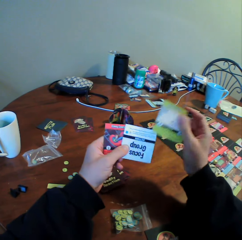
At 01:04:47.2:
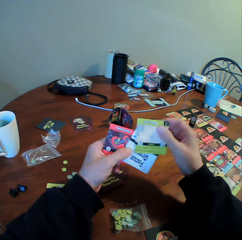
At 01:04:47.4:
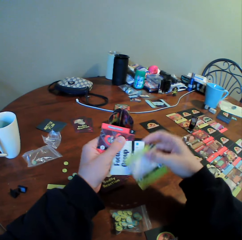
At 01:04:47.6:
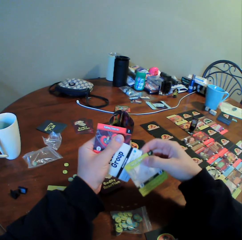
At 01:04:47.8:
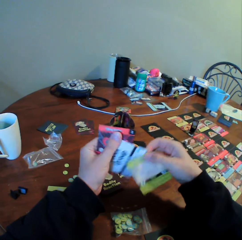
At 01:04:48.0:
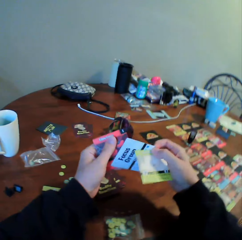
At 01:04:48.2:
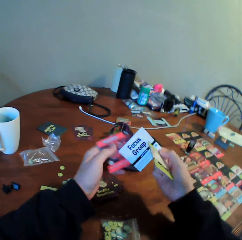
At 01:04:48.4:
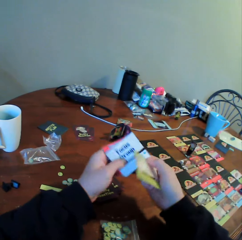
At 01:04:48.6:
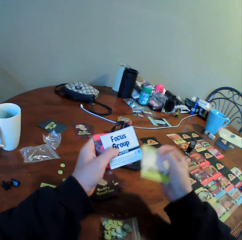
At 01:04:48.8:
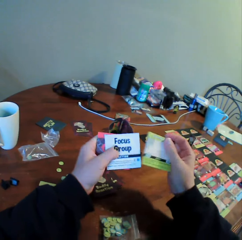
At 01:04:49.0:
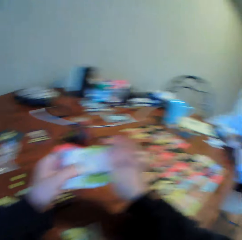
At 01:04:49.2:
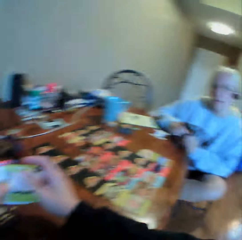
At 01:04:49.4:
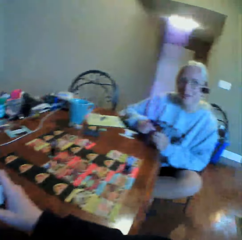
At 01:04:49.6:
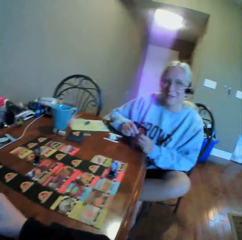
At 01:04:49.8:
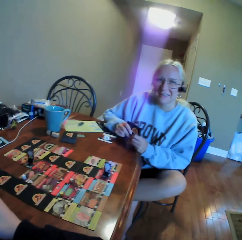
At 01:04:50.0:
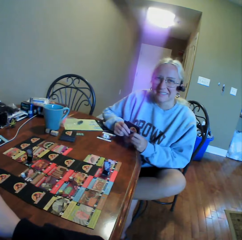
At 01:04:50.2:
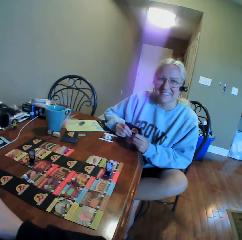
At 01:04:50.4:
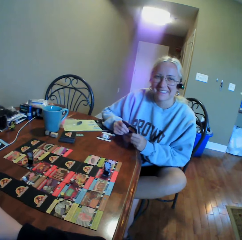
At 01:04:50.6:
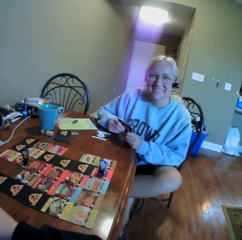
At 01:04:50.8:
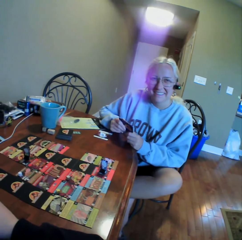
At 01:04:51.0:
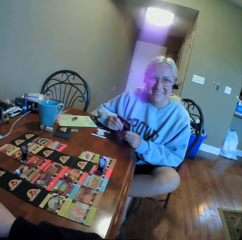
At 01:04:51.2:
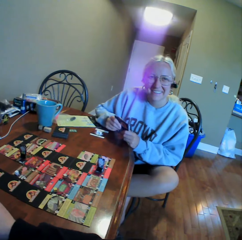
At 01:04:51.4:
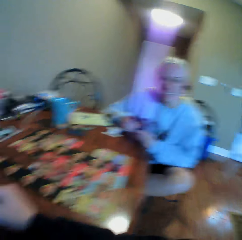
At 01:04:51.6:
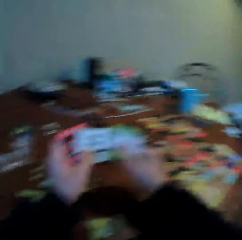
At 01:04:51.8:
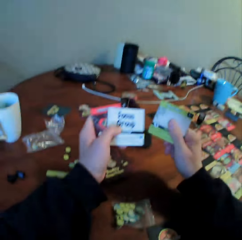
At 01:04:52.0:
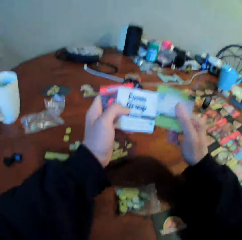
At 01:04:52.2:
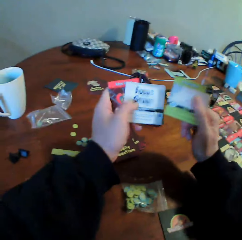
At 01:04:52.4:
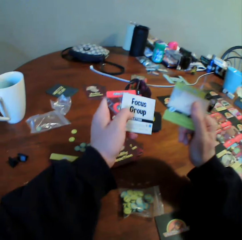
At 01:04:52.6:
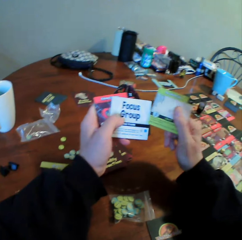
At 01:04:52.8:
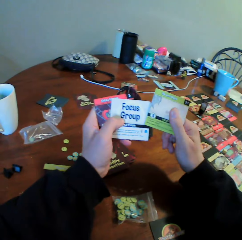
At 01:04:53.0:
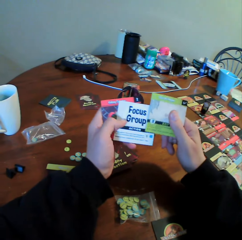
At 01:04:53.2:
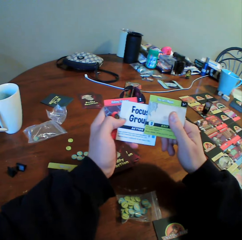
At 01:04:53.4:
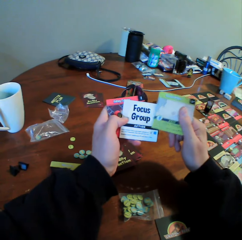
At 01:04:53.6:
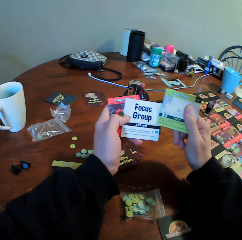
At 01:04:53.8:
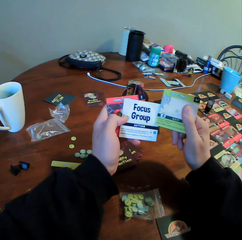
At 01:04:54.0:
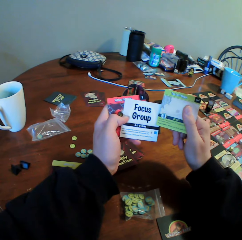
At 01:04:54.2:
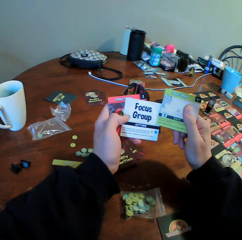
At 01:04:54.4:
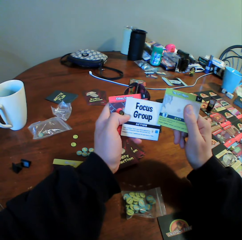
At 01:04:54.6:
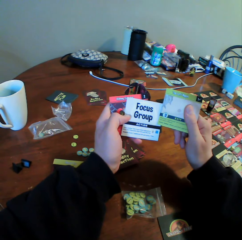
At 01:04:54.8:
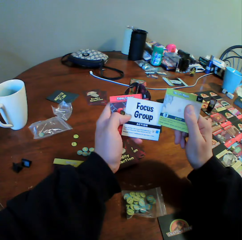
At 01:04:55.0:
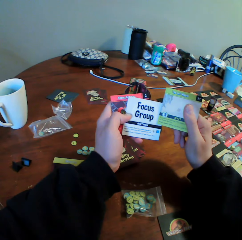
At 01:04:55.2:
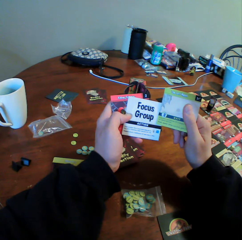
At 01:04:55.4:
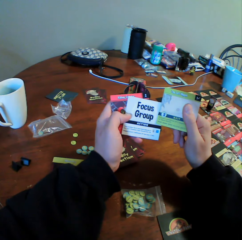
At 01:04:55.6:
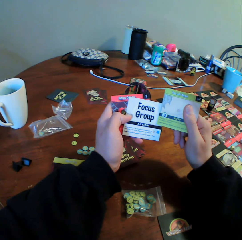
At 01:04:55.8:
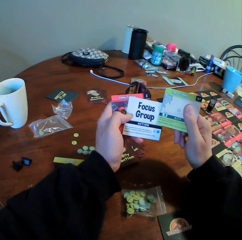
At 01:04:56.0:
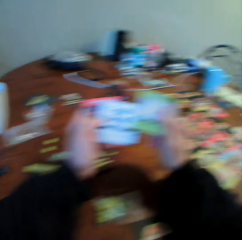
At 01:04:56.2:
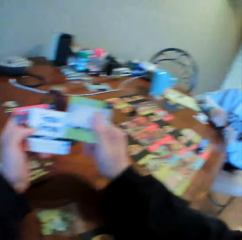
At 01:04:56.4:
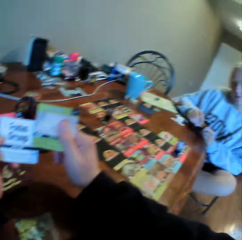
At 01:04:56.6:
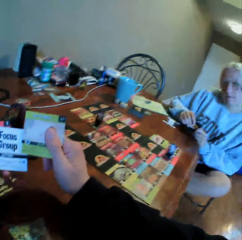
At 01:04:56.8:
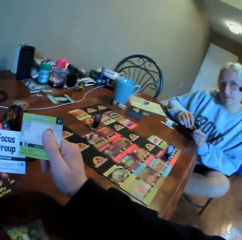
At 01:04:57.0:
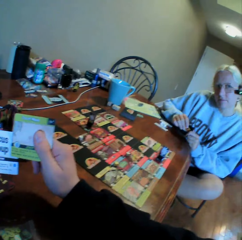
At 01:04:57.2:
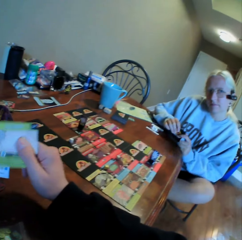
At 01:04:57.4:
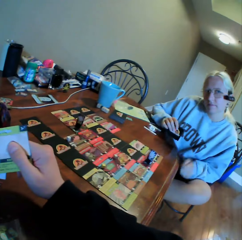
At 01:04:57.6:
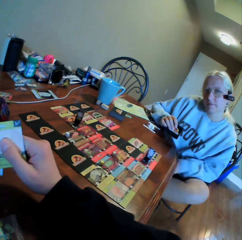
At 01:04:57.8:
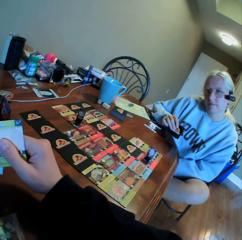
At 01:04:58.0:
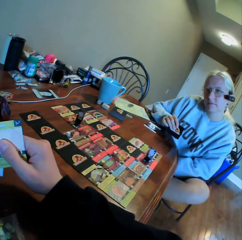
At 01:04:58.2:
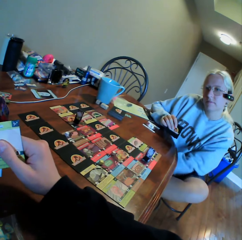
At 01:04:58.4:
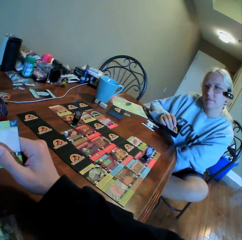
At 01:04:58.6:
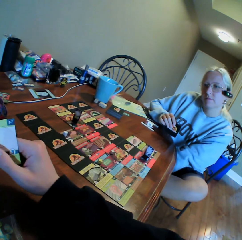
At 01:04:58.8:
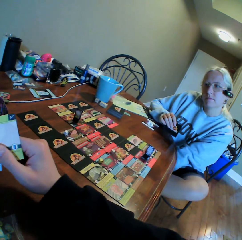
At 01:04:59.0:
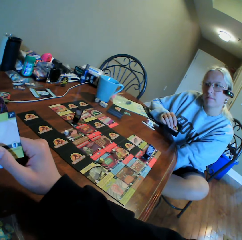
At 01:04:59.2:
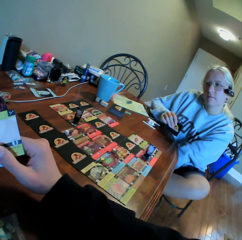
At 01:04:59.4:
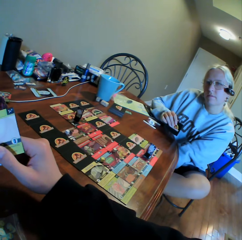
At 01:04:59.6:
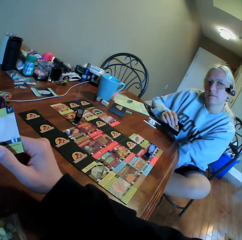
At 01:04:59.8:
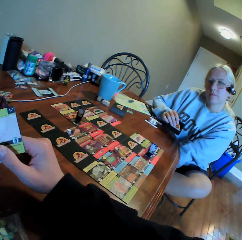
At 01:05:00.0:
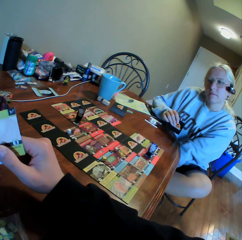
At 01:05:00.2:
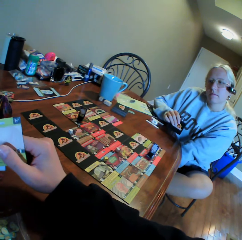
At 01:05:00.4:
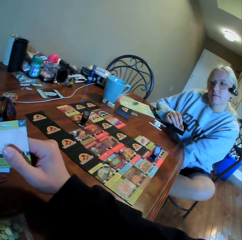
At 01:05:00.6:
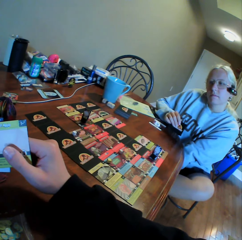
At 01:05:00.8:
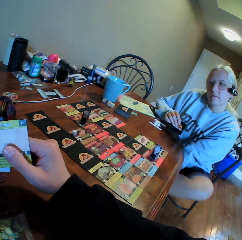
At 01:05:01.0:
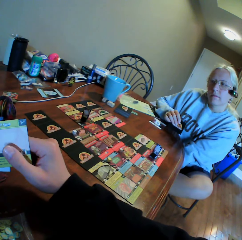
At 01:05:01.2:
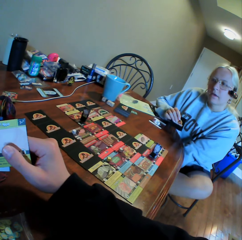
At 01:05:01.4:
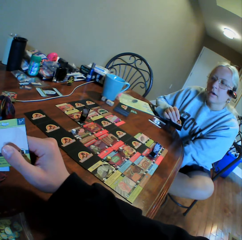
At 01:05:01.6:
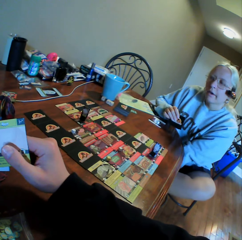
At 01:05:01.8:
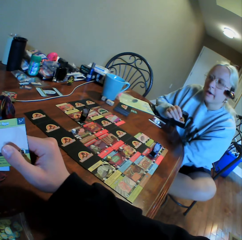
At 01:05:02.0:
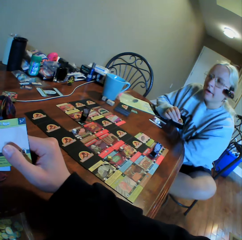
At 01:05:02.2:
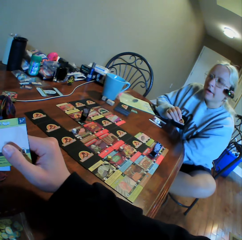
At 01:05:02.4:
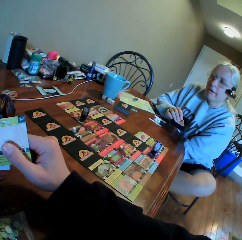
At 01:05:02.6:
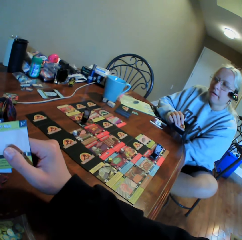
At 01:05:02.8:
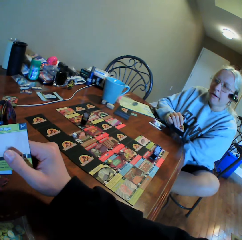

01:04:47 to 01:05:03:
The camera wearer moves cards. A woman looks around. The camera wearer looks around. The woman laughs with something. The camera wearer holds the cards. They sort the cards with both hands. The woman looks around. The camera wearer looks around. The woman moves her hand. The camera wearer holds a card with both hands.

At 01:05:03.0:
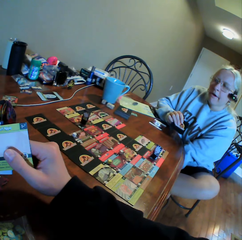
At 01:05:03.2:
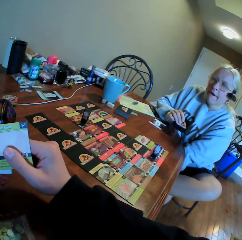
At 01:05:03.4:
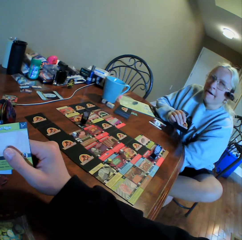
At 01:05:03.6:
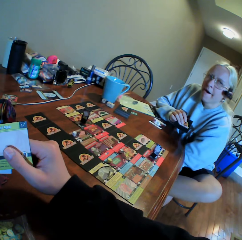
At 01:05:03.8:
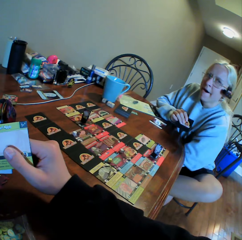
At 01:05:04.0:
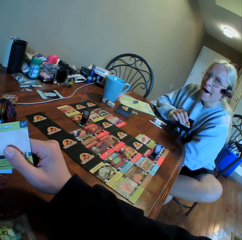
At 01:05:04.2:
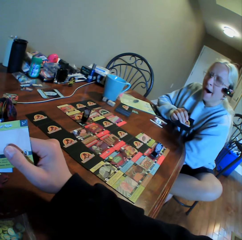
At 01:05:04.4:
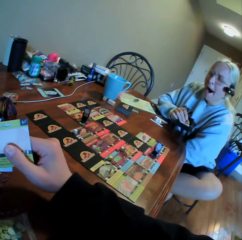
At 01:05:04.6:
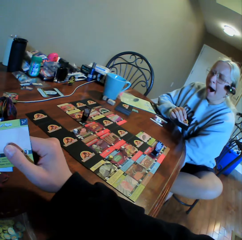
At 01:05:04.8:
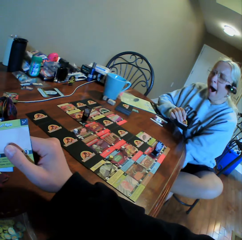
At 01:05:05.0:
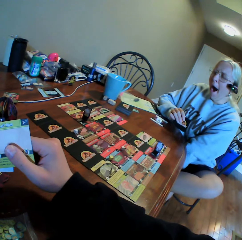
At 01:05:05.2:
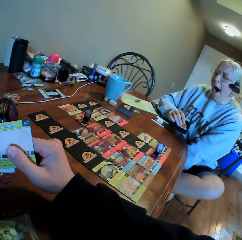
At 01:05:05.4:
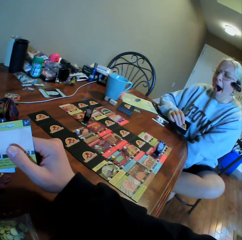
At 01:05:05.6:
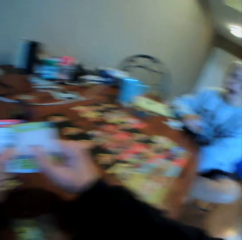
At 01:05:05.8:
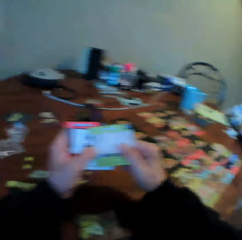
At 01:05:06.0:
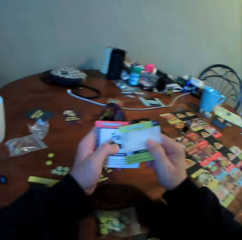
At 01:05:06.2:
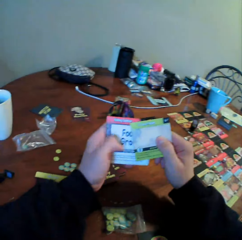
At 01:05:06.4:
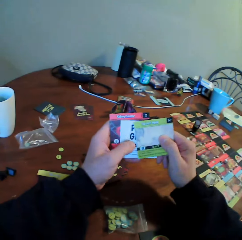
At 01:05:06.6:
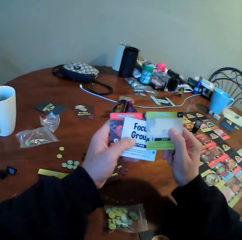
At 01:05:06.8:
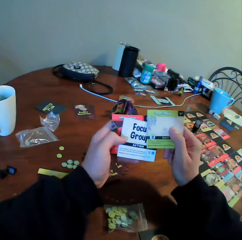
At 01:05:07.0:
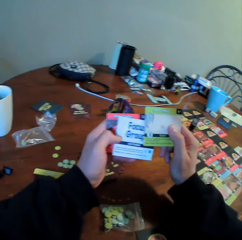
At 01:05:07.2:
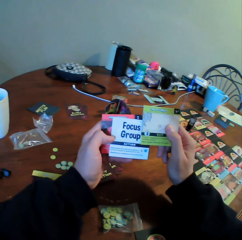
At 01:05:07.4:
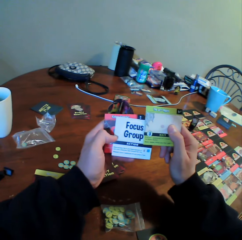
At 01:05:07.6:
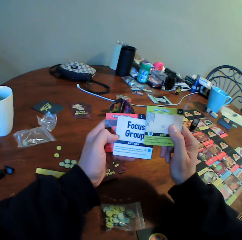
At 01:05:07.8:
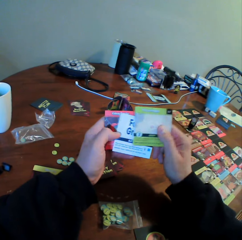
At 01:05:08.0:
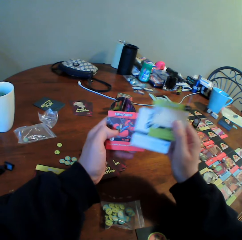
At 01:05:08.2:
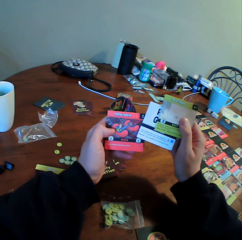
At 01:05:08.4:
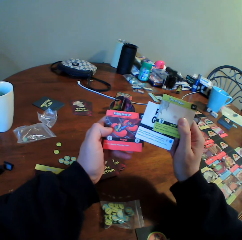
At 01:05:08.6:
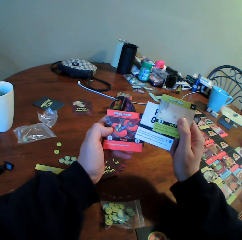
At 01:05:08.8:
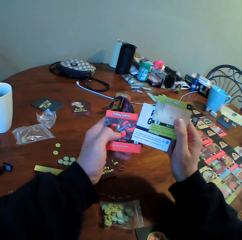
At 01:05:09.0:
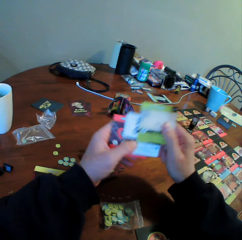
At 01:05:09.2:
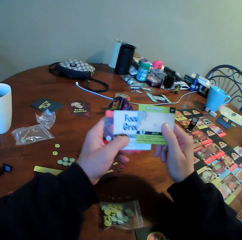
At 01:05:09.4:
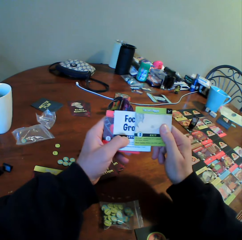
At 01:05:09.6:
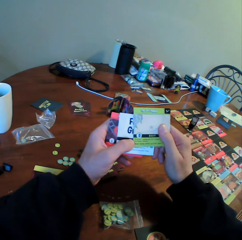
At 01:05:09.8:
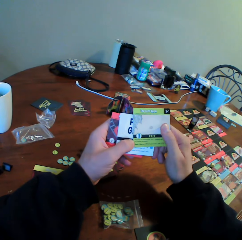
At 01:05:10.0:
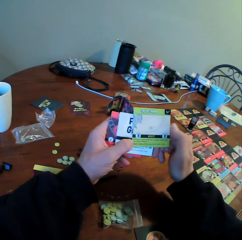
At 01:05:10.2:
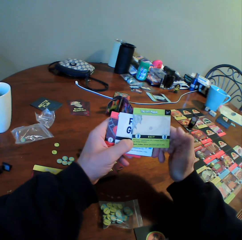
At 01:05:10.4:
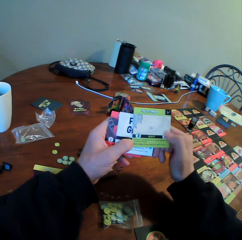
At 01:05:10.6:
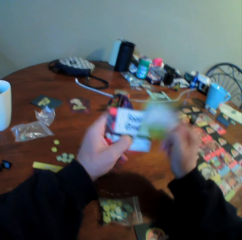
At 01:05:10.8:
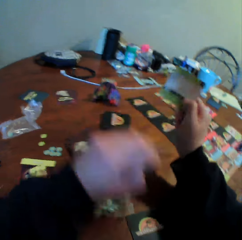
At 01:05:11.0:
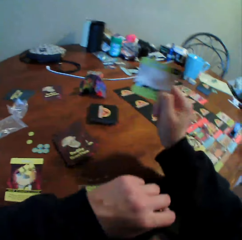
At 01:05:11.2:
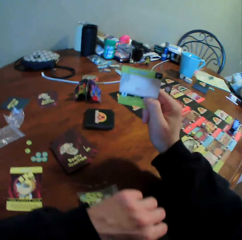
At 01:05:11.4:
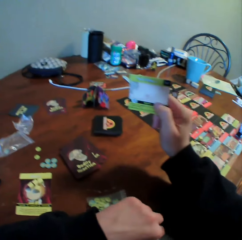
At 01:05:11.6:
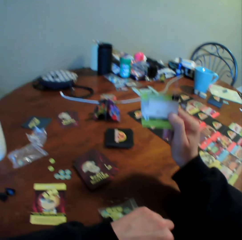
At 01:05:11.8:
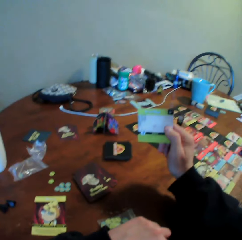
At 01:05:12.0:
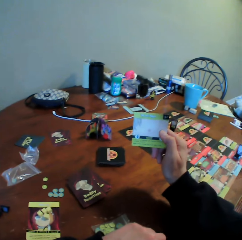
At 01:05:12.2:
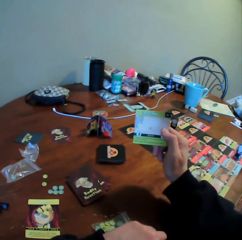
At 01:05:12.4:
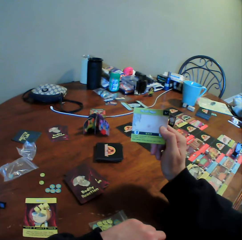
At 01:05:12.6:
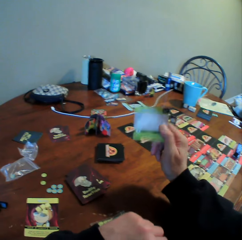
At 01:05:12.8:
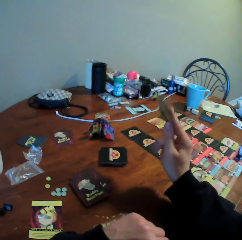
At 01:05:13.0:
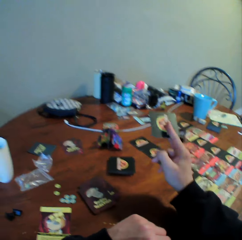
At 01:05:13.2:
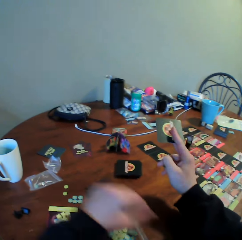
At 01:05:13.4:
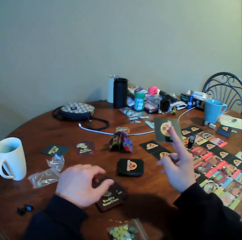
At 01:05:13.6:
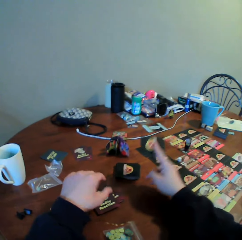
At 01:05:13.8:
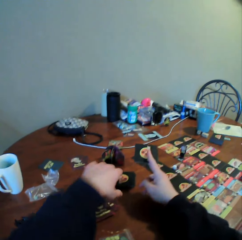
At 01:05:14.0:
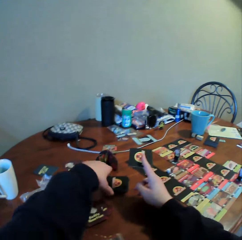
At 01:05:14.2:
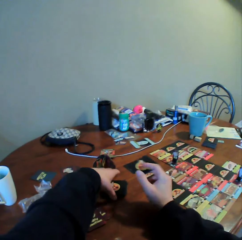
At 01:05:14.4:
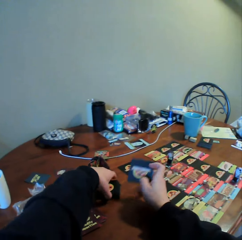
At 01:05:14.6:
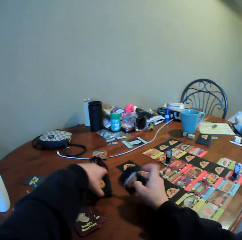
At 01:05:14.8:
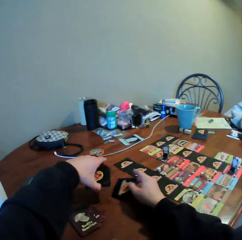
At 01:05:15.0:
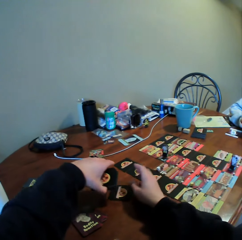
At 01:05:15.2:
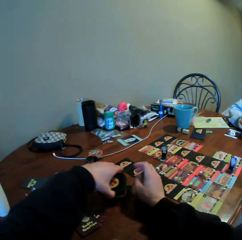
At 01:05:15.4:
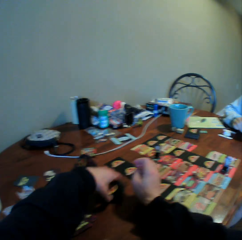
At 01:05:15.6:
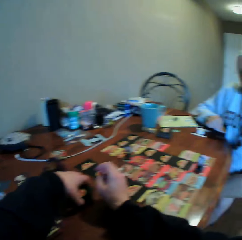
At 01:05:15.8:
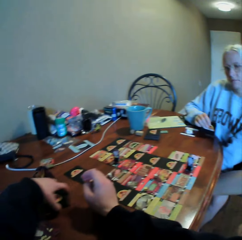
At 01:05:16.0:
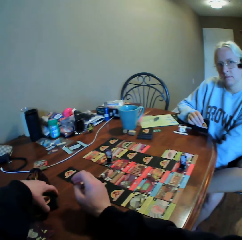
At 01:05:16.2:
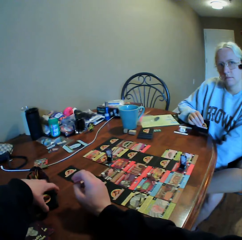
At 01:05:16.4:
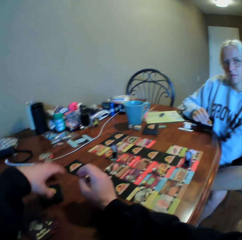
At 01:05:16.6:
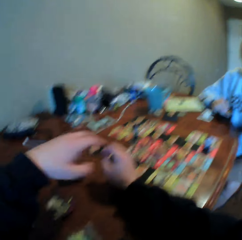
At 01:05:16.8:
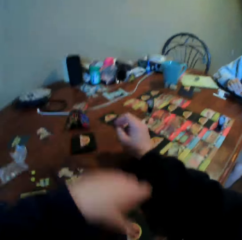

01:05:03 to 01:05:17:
A woman moves around. The camera wearer moves cards. He sorts the cards with both hands. He looks at the cards, moves the cards, looks at the cards, moves the cards, looks at the cards and moves a hand. The woman sits on a chair. The camera wearer places the cards on the table. The woman sits on the chair again. The camera wearer looks at a card. He holds the card with his right hand. He turns the card. He picks the cards on the table. The woman sits on the chair. The camera wearer puts the cards on the table.
